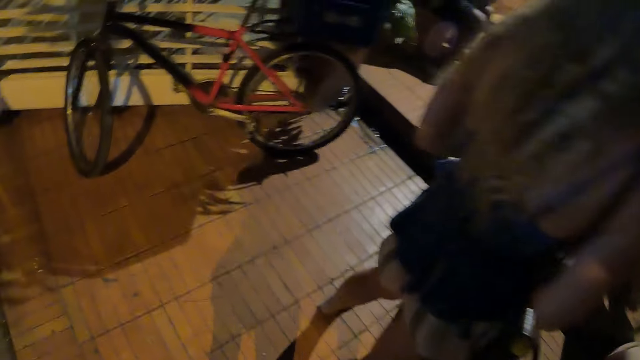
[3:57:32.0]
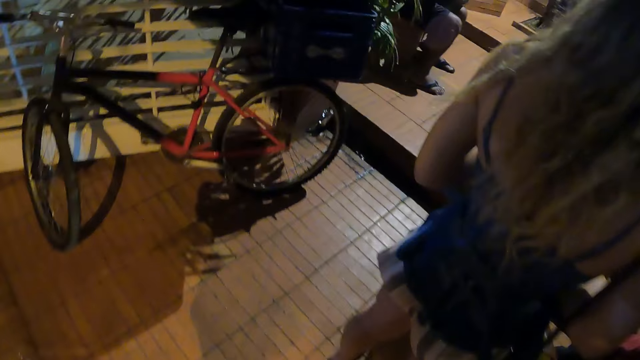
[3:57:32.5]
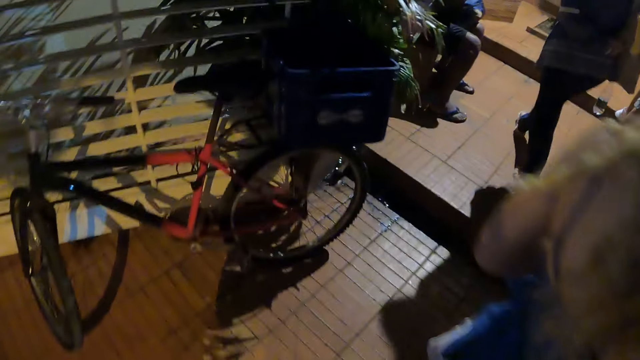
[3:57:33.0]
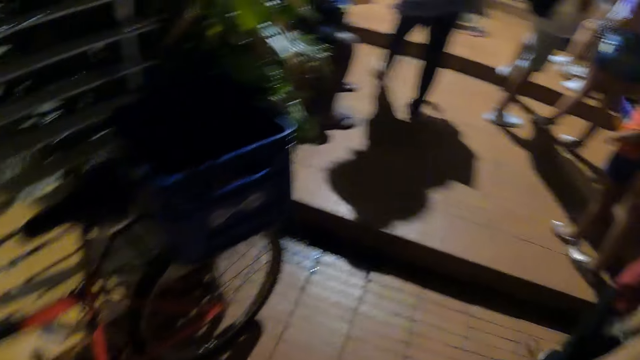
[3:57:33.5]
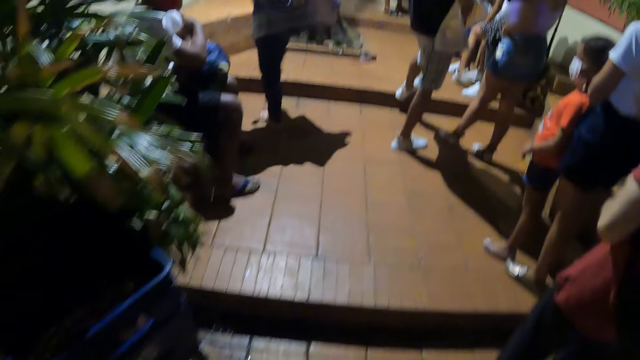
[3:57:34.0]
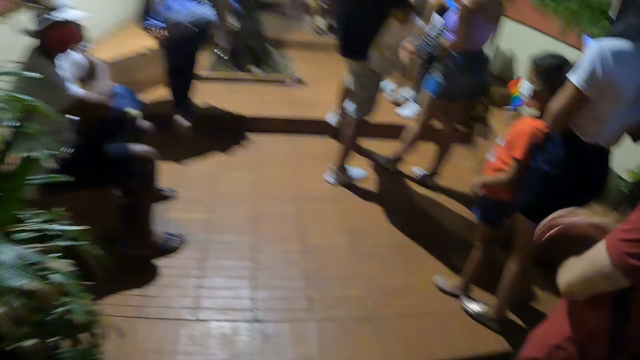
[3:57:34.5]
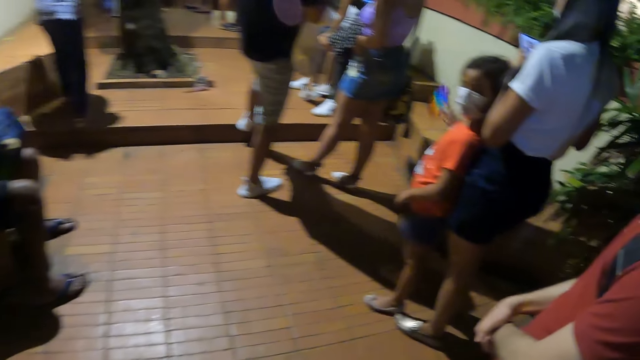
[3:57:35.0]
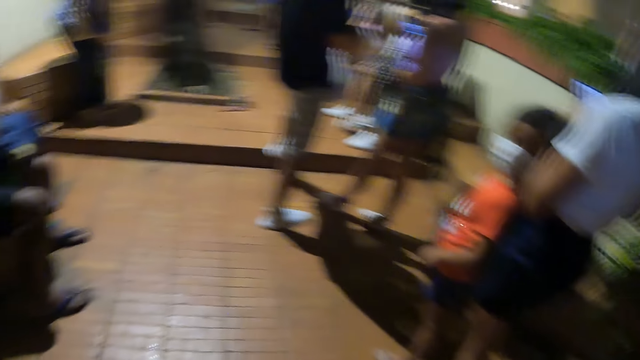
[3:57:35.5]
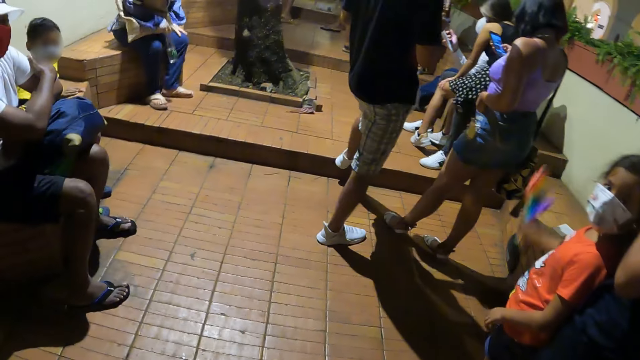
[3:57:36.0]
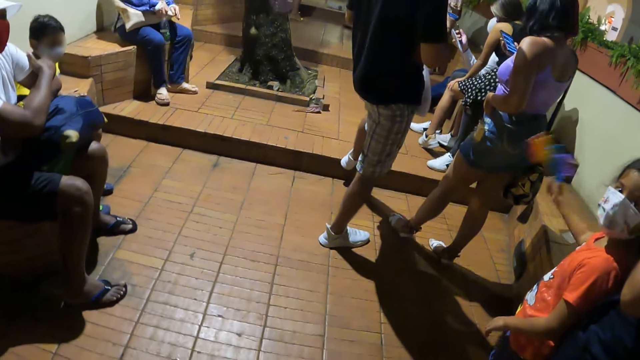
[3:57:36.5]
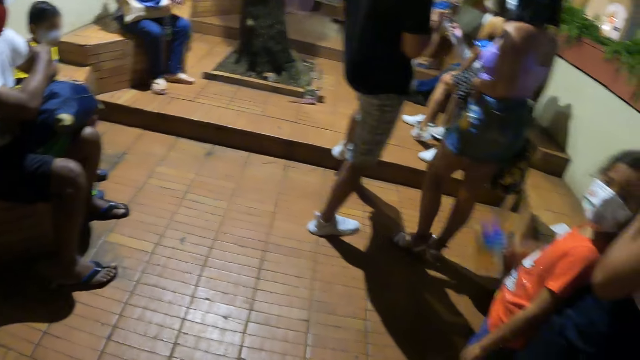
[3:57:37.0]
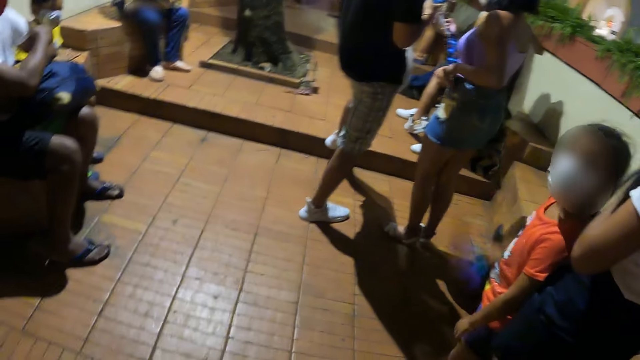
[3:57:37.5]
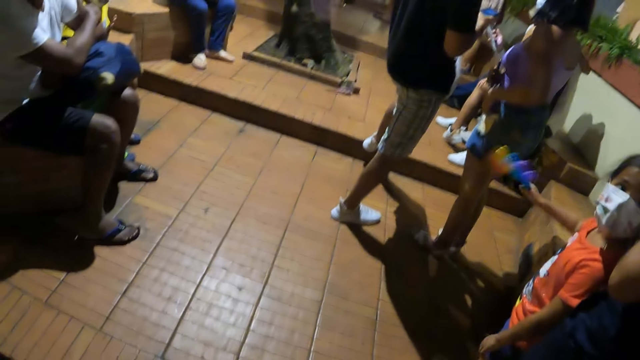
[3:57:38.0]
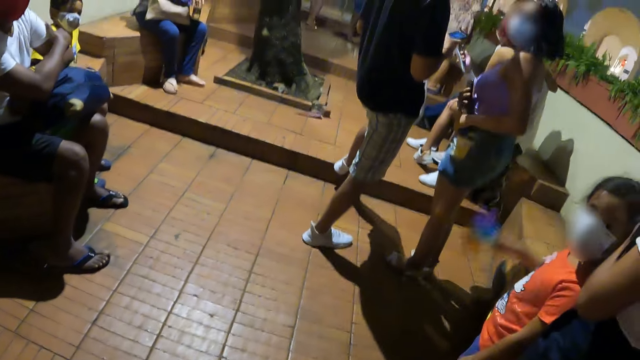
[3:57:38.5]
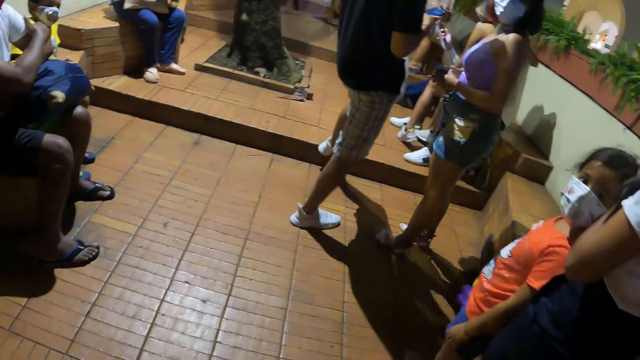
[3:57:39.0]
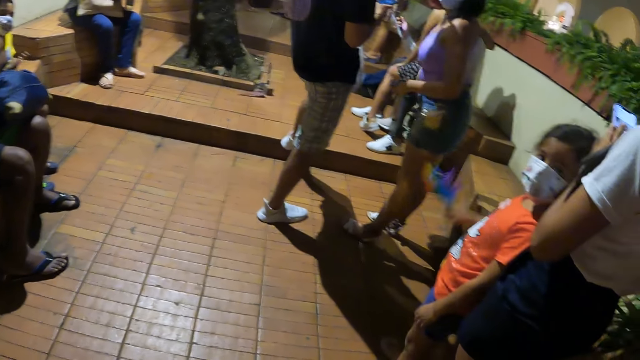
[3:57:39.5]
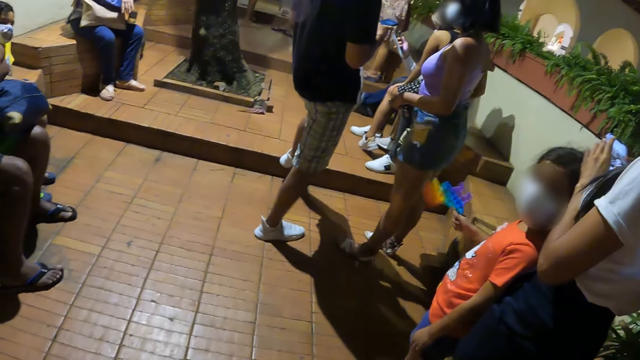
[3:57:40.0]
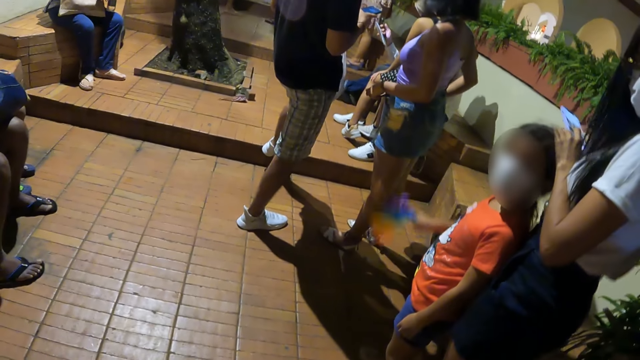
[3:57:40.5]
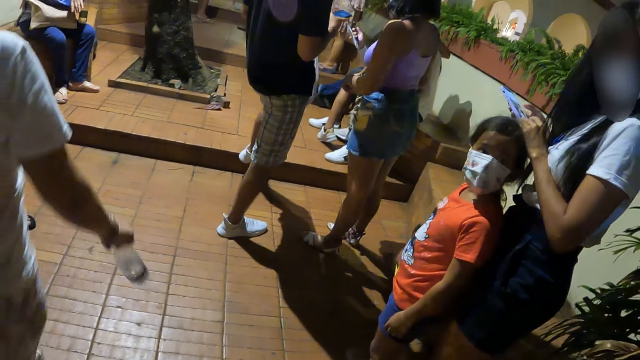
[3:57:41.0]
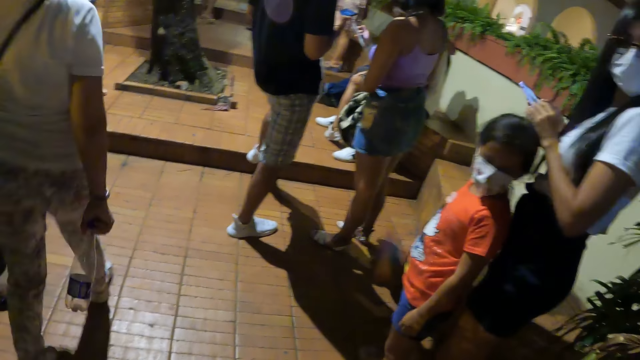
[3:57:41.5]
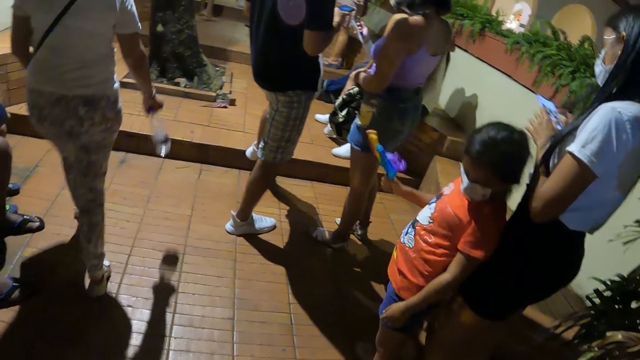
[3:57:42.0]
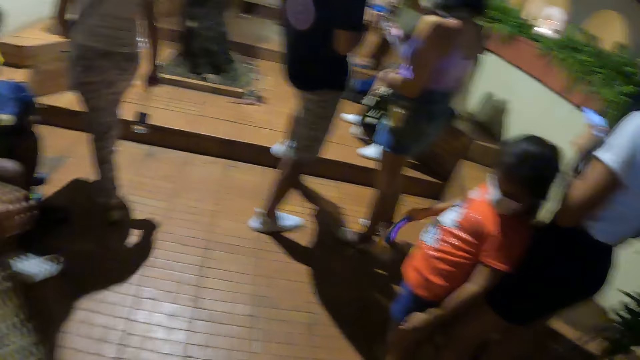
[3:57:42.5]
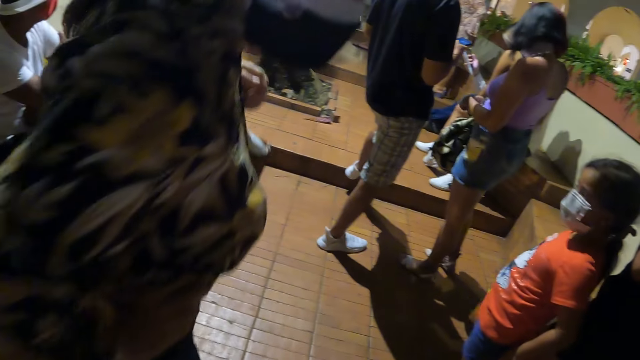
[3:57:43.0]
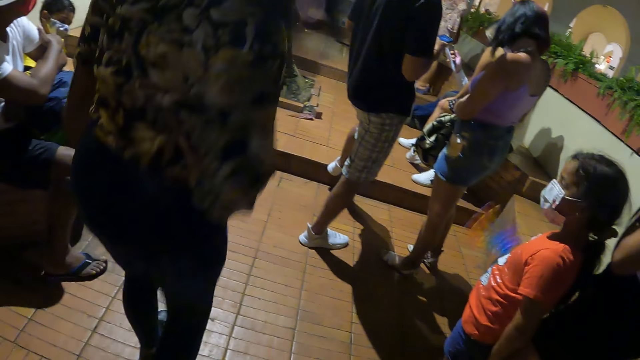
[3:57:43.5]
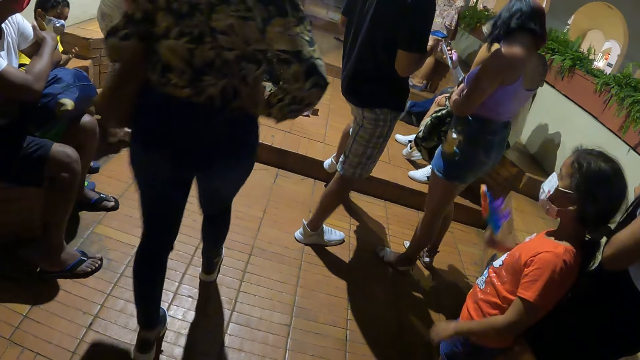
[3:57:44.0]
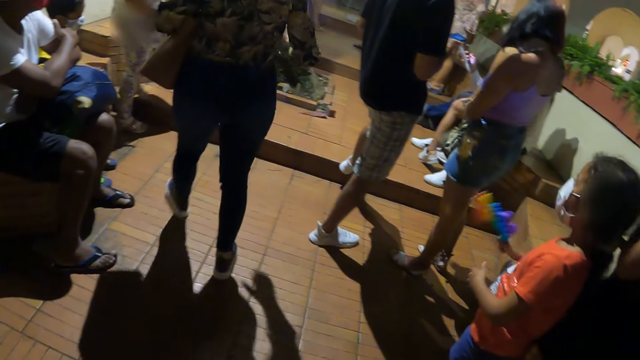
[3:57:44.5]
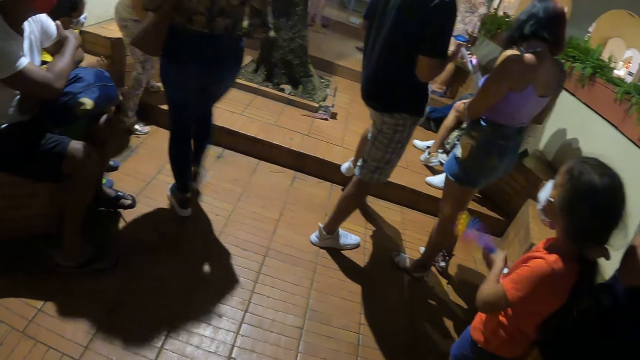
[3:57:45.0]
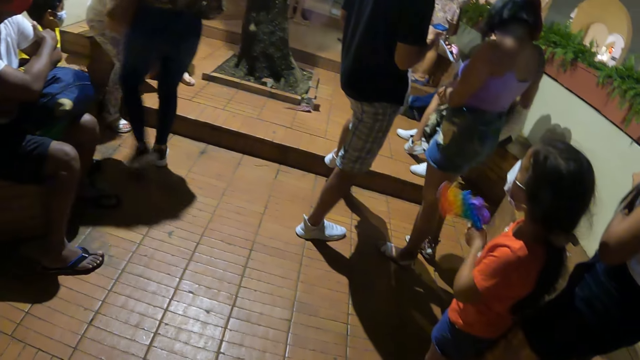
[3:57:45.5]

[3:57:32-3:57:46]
The camera wearer walks around. They stare at others. They look around. A lady walks around. Another lady walks around.

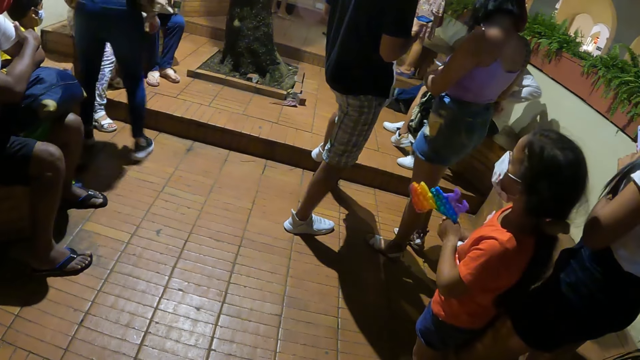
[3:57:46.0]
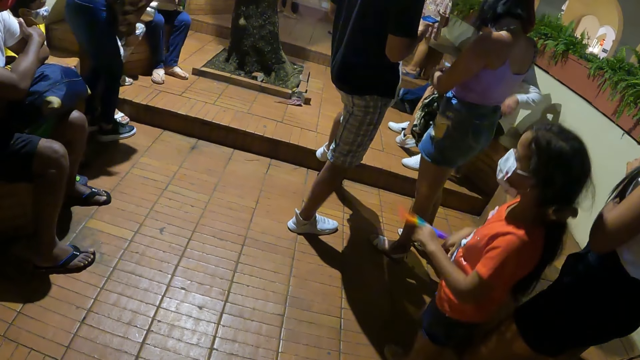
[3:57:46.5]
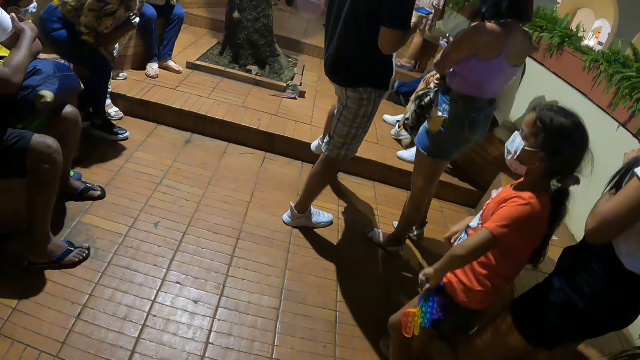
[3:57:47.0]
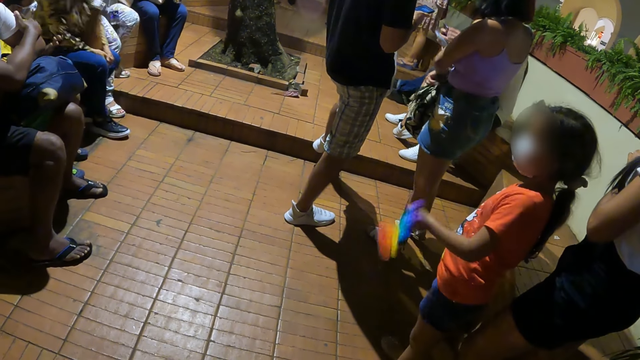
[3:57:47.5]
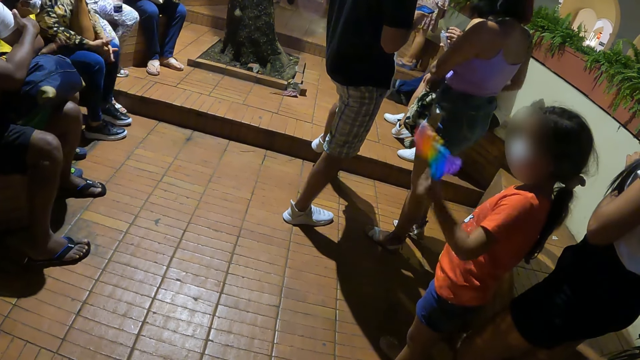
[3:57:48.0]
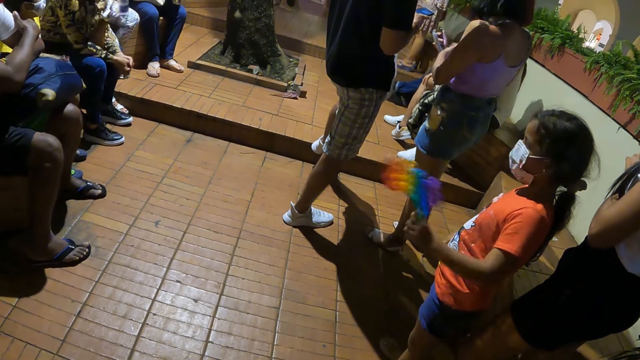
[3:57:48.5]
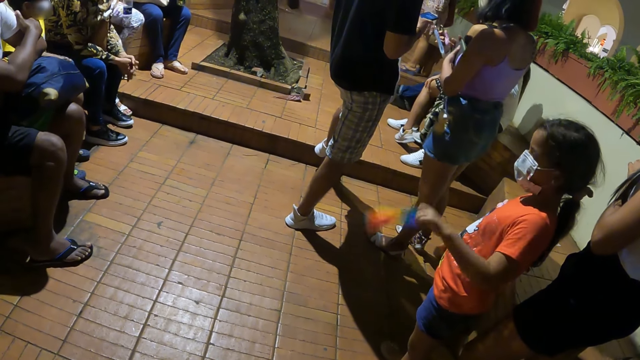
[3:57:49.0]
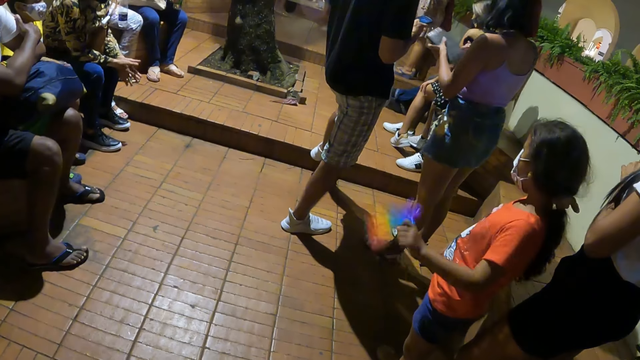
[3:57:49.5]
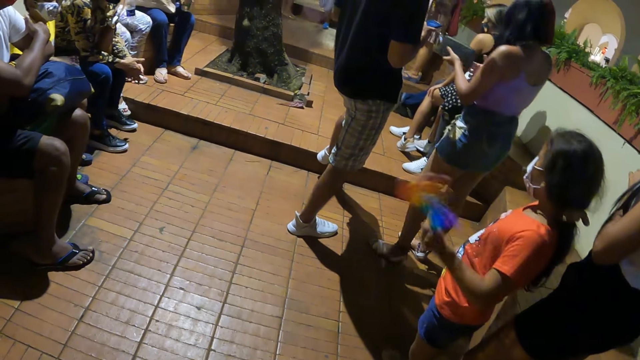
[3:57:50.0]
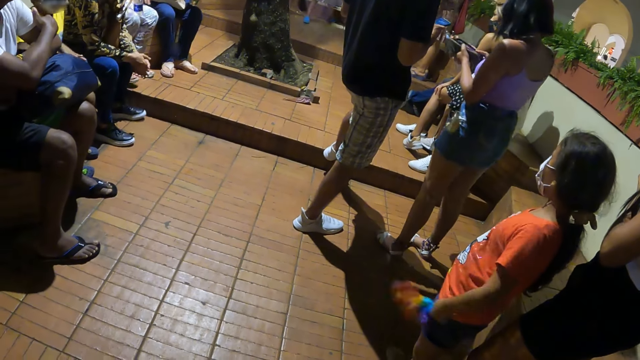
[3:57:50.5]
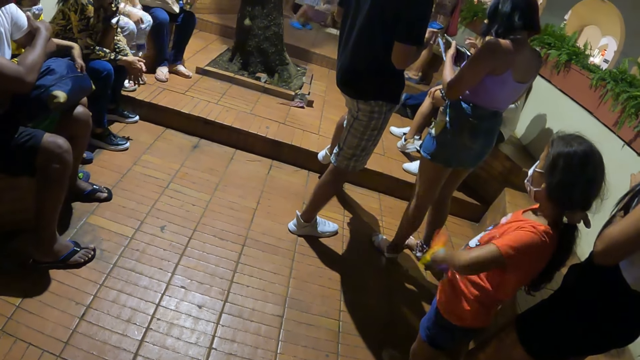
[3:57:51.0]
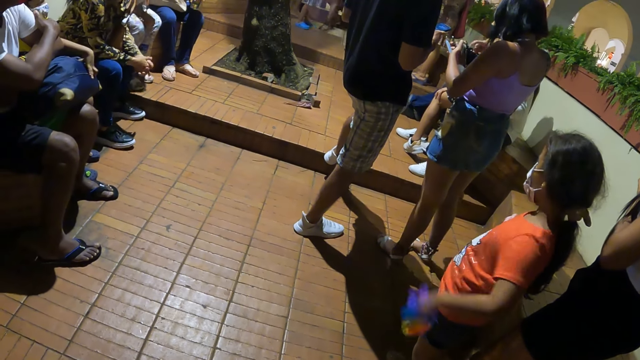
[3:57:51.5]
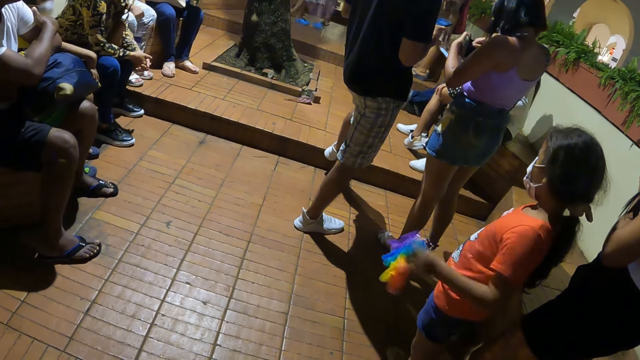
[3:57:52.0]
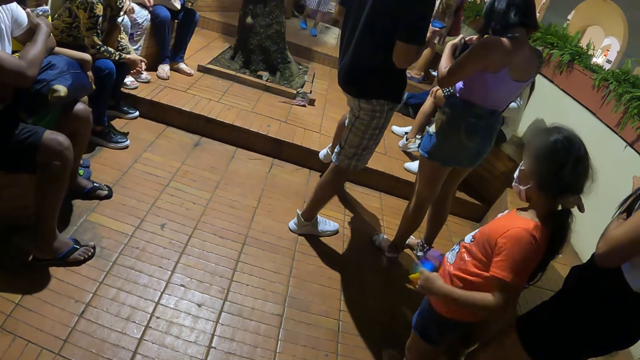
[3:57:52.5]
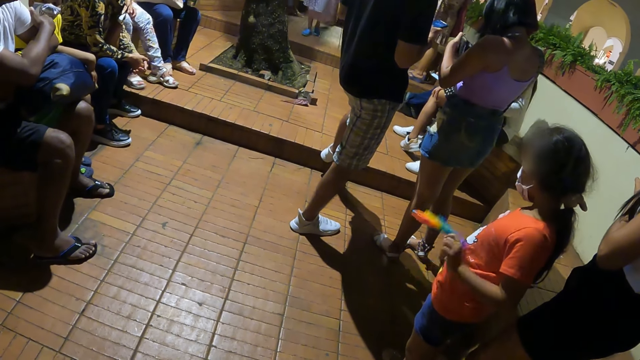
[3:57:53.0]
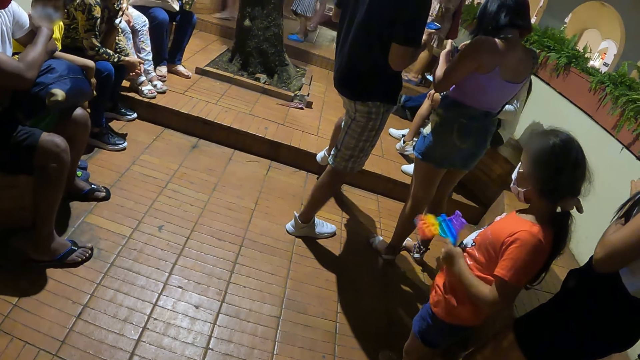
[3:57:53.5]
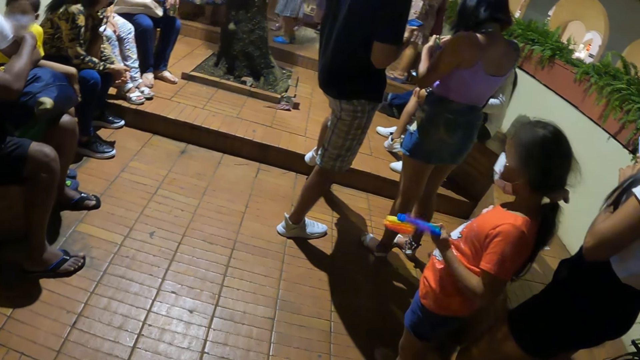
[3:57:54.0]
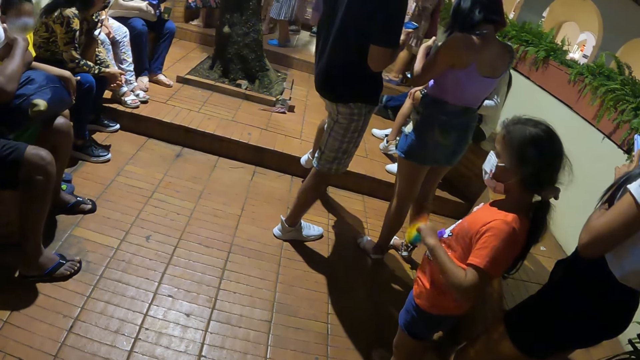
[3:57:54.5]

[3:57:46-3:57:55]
A lady sits on the floor. The camera wearer stares at others. Another lady moves the legs. The other lady holds a plastic water bottle with both hands.
